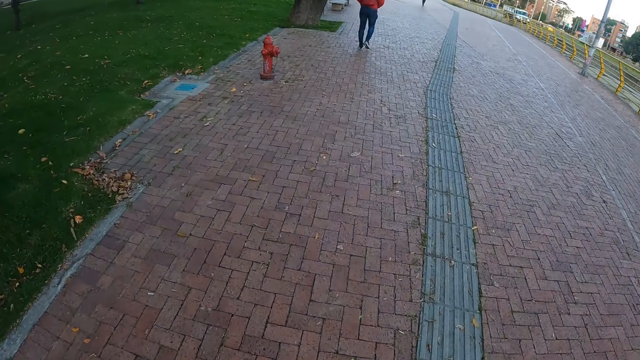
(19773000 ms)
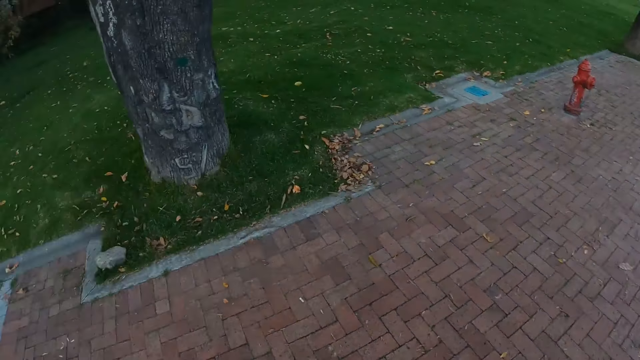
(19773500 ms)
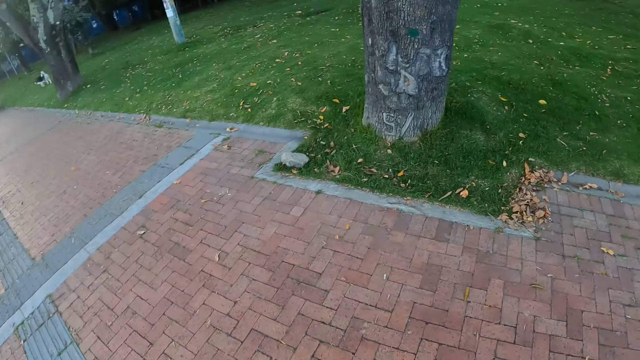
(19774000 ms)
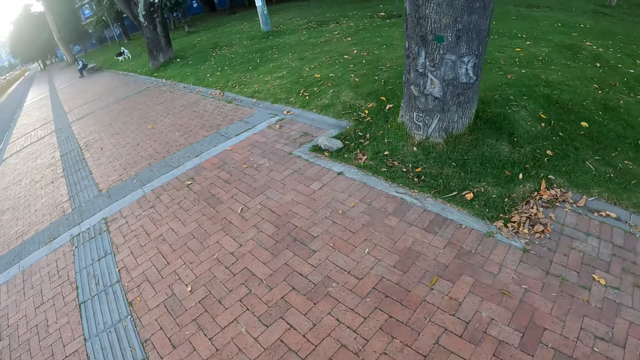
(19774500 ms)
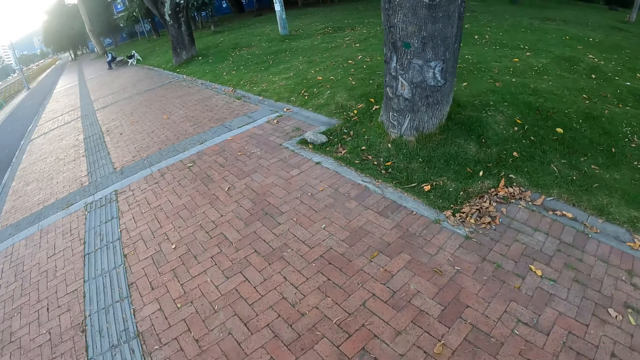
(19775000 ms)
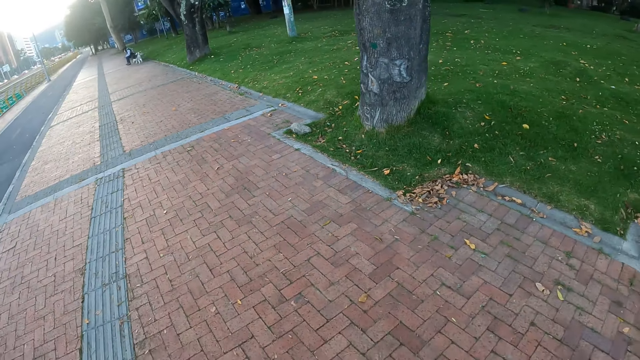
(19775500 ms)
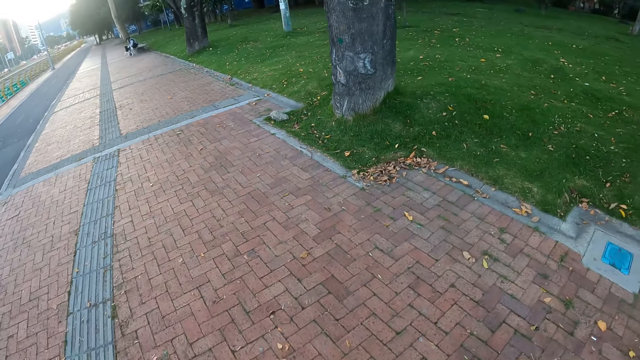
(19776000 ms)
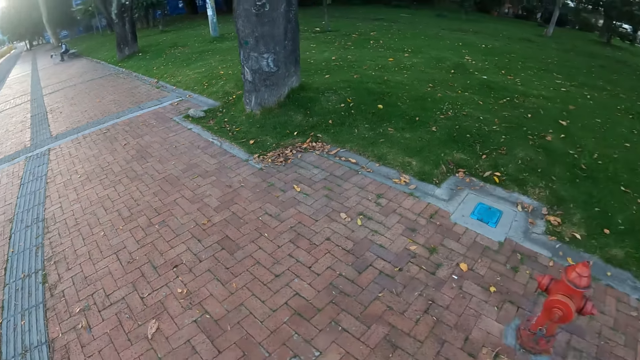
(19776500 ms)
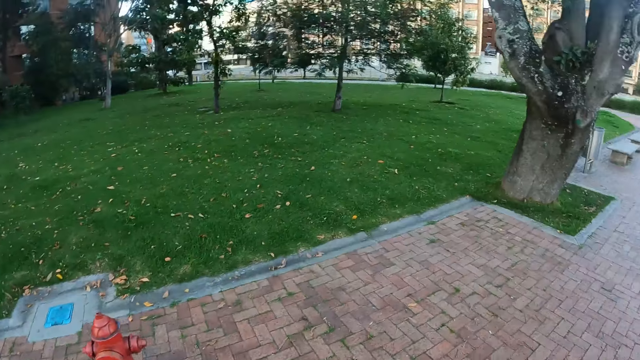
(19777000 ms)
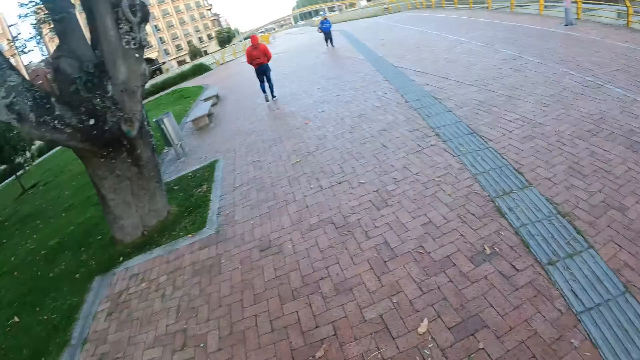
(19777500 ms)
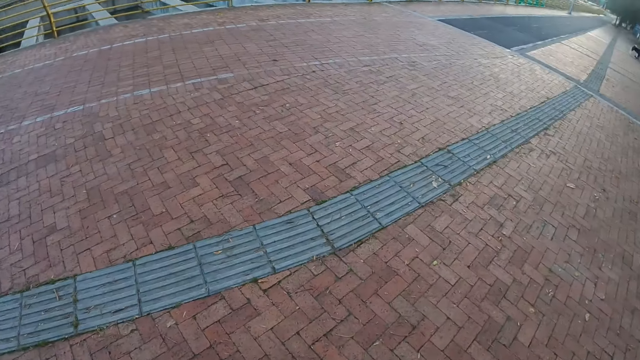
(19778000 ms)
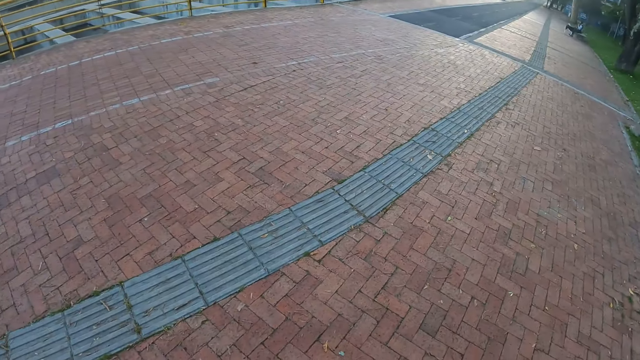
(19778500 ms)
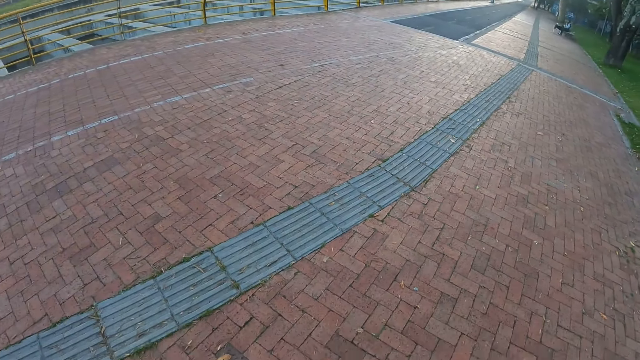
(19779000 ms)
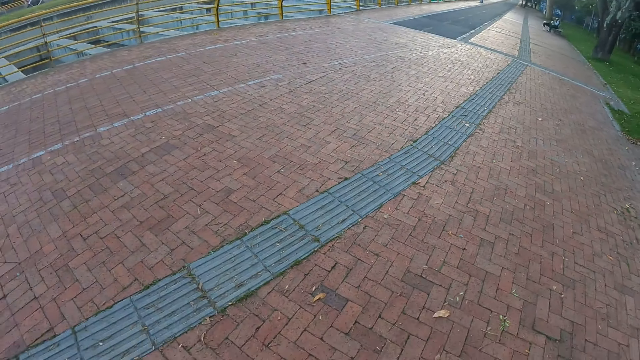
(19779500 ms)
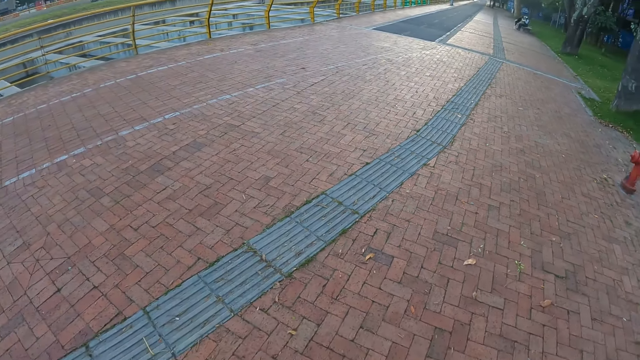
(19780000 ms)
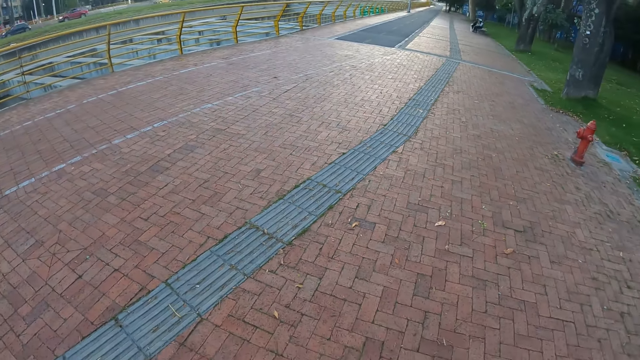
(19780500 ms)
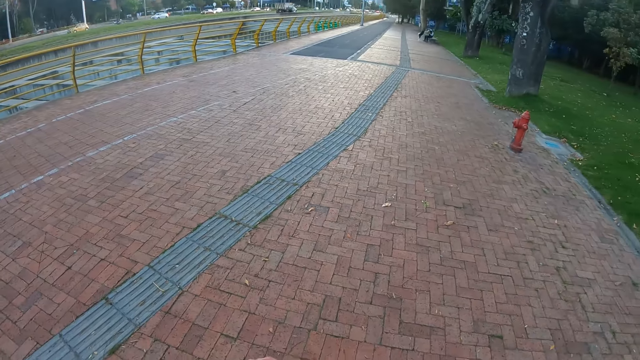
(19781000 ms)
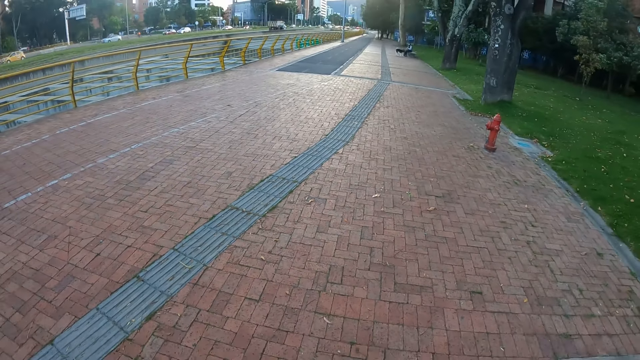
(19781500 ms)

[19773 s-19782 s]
The camera wearer looks around in the street.

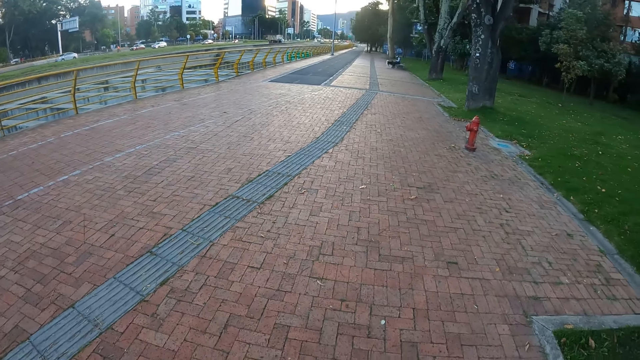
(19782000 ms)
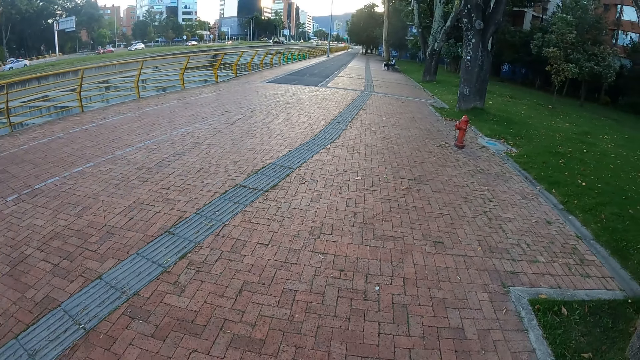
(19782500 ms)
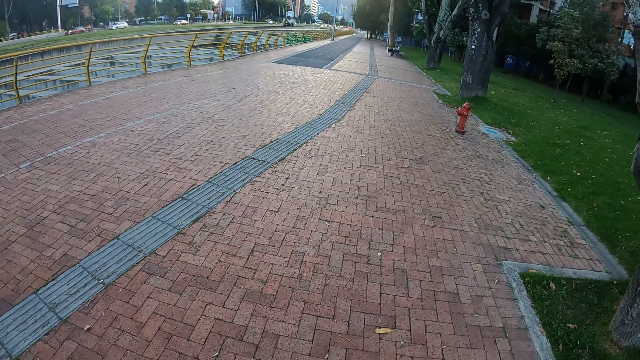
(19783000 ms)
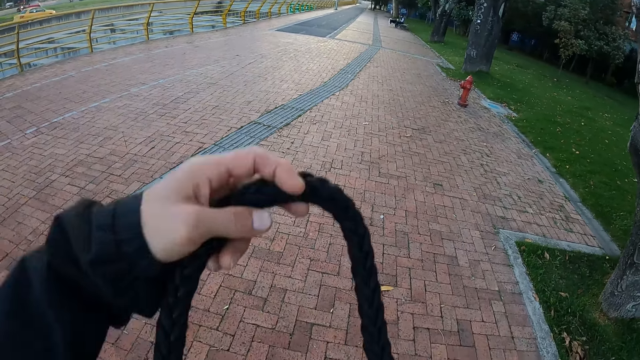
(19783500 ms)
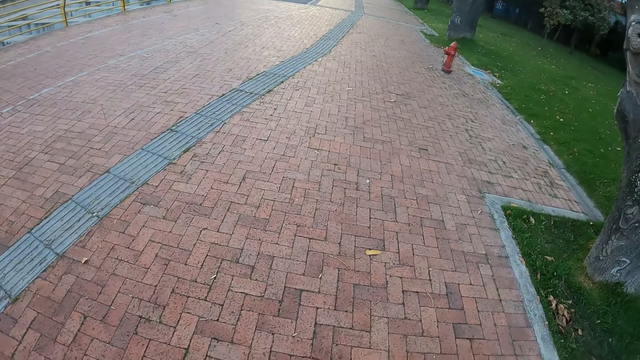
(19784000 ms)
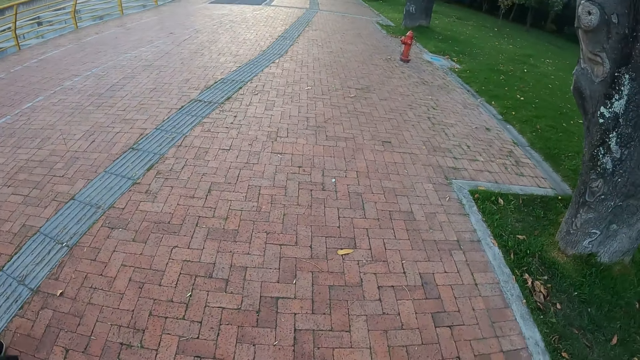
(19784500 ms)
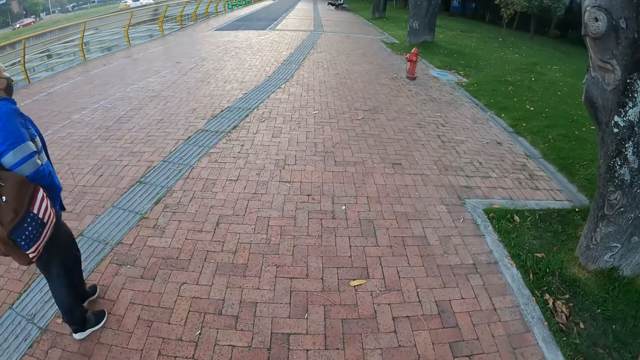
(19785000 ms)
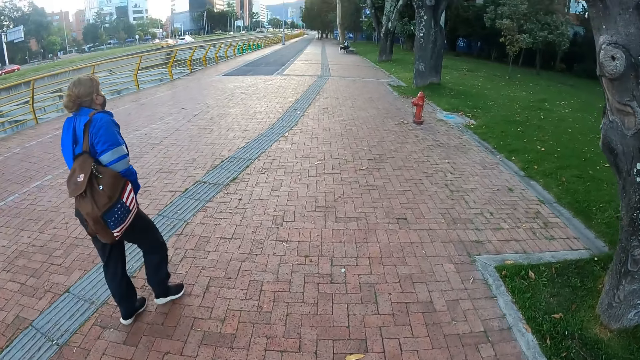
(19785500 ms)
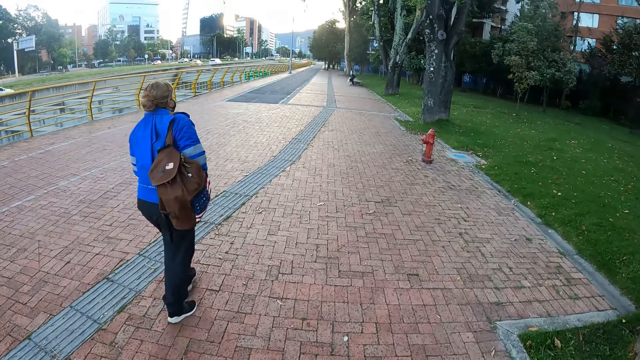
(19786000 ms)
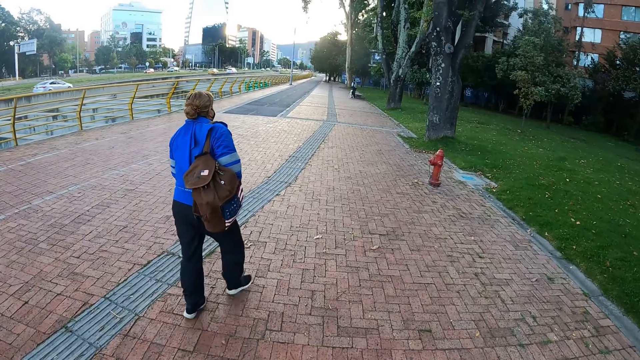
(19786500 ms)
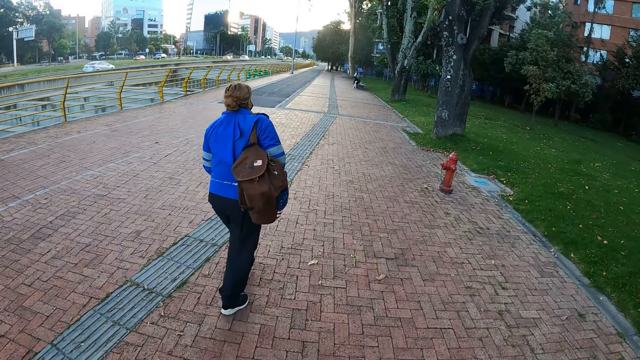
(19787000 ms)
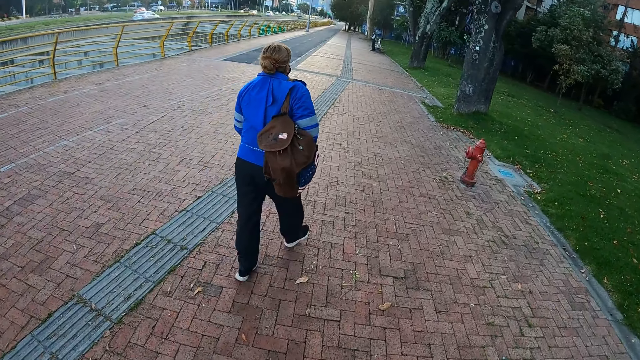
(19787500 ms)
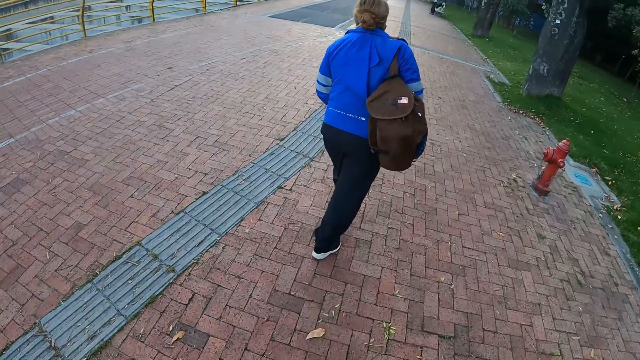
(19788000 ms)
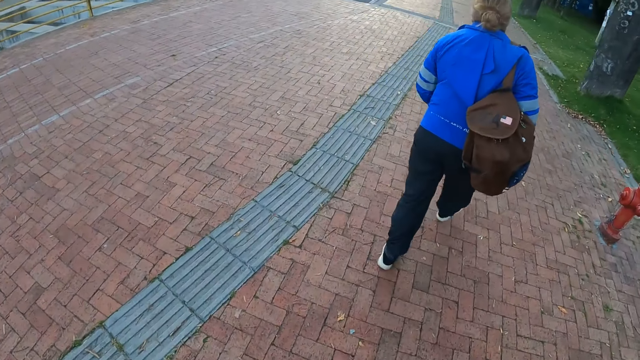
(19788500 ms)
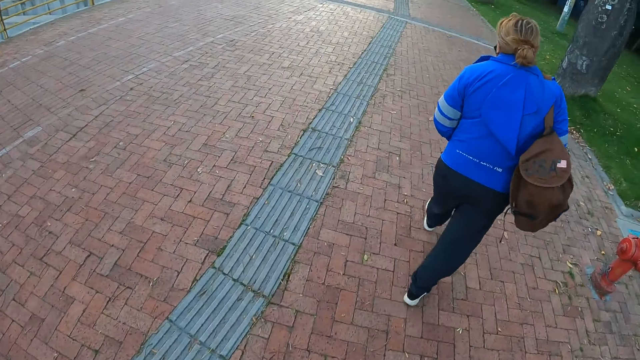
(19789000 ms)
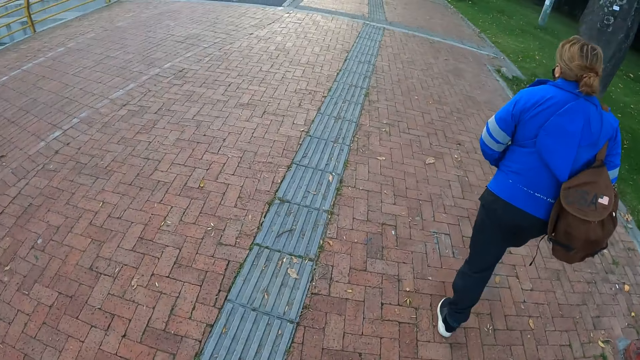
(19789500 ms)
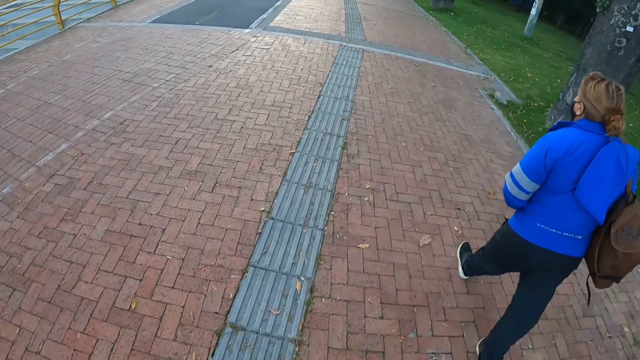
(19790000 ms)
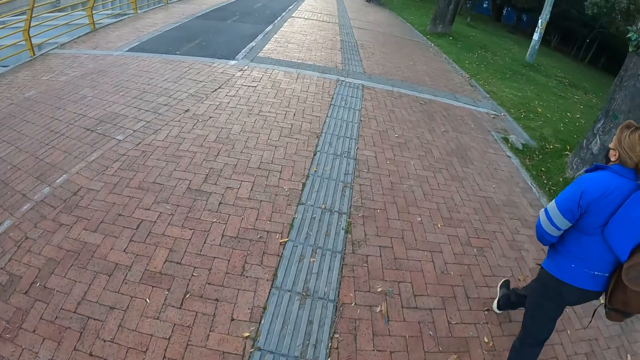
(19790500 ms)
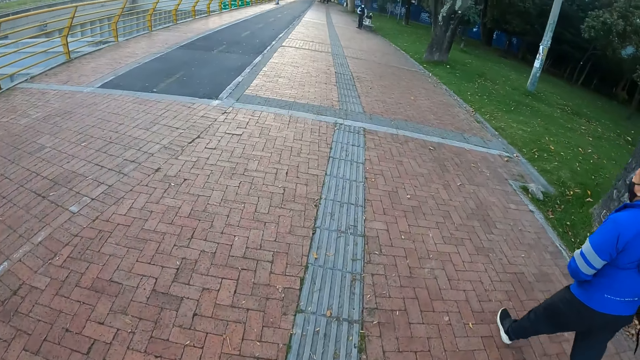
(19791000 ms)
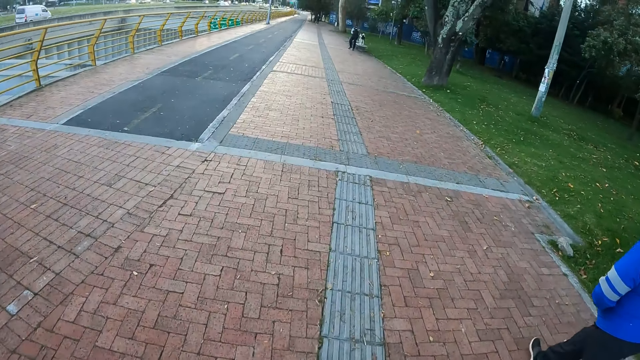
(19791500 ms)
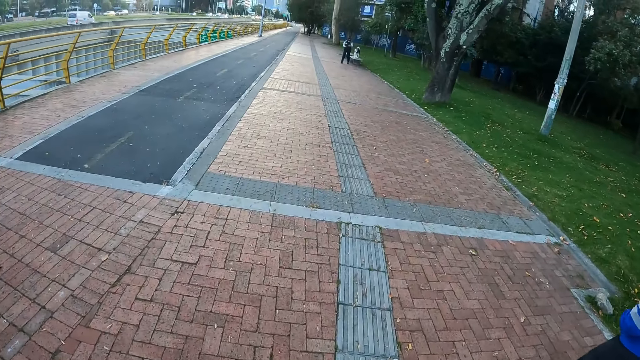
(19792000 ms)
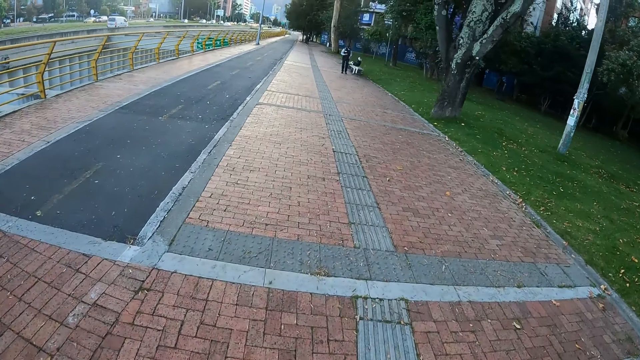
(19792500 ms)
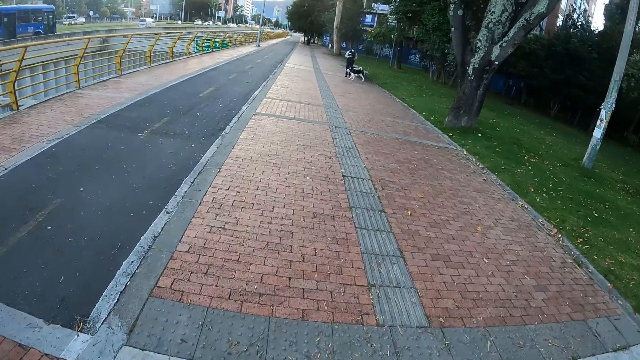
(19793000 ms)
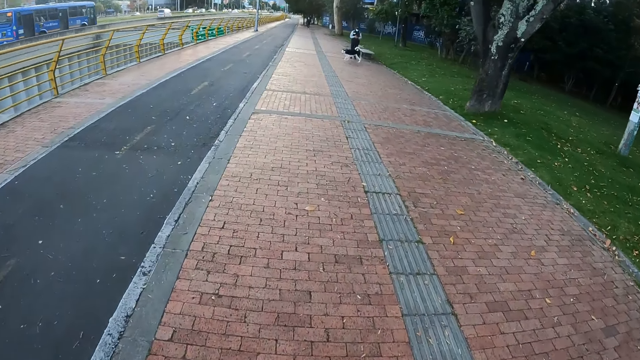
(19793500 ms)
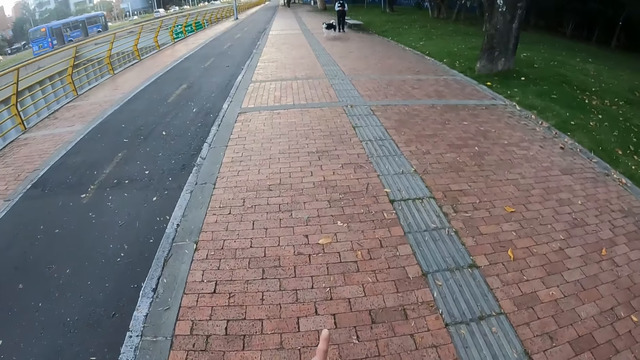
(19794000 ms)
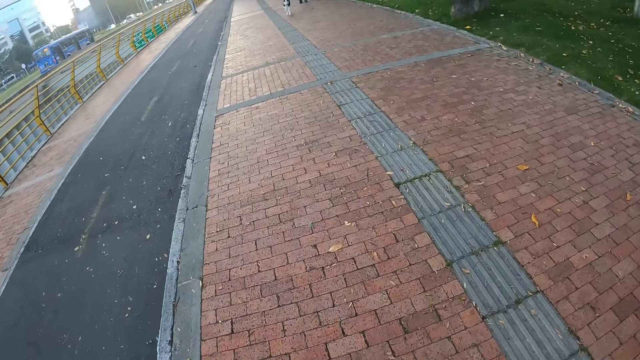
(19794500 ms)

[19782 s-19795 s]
The camera wearer raises a dog leash in his left hand. A woman walks past the camera wearer. The camera wearer walks on the pedestrian path in the street. He moves his left hand on the pedestrian path.
